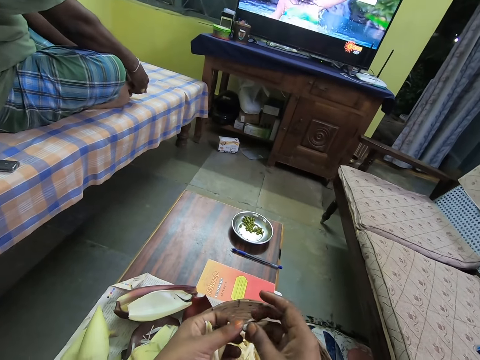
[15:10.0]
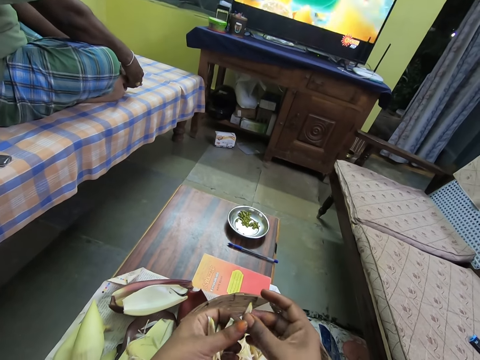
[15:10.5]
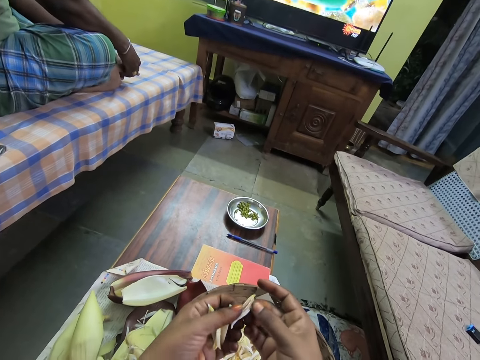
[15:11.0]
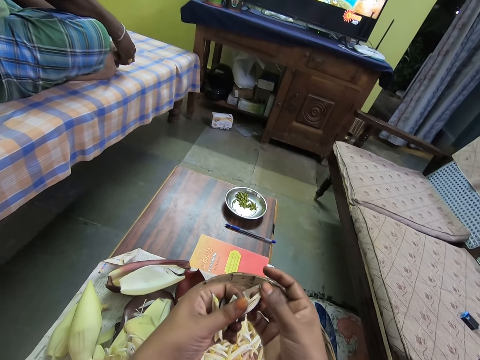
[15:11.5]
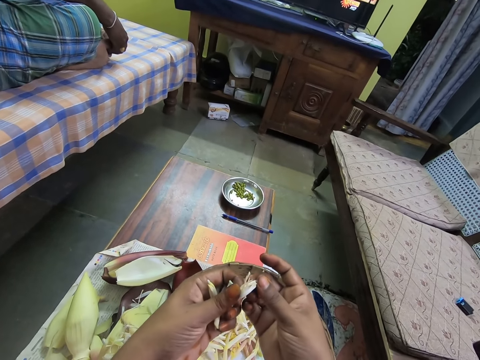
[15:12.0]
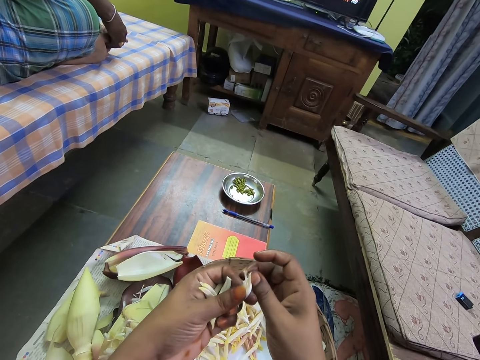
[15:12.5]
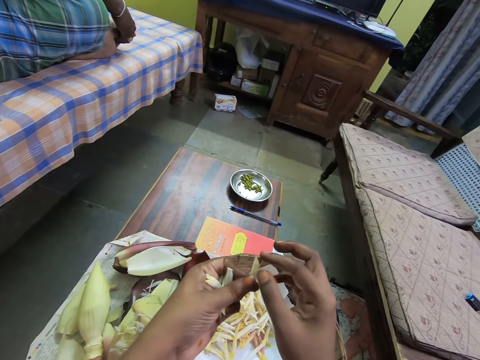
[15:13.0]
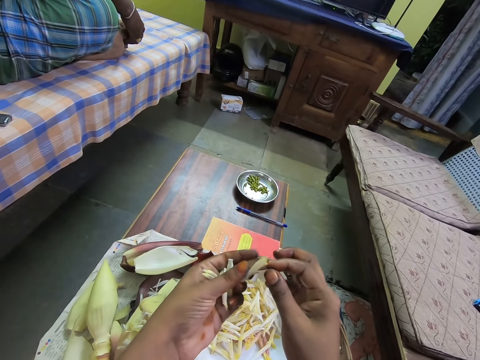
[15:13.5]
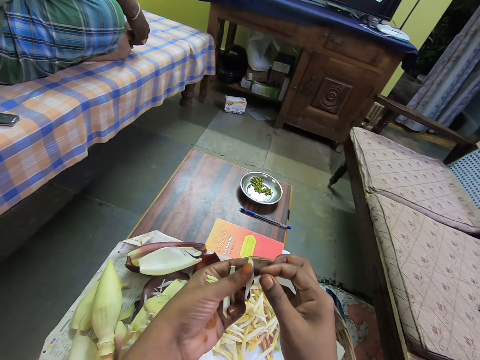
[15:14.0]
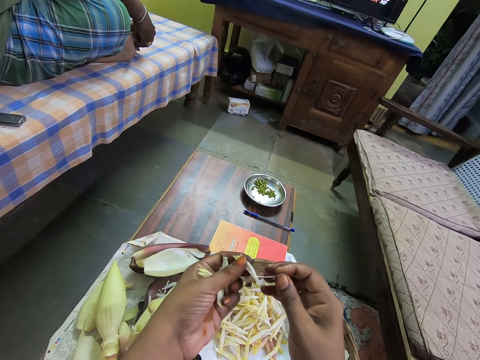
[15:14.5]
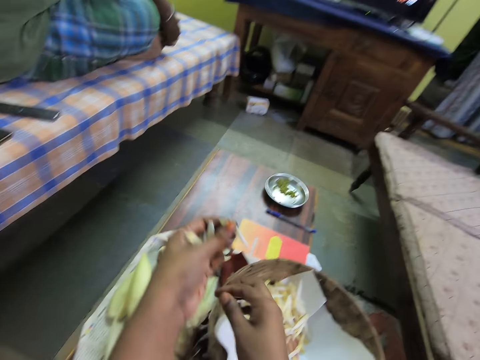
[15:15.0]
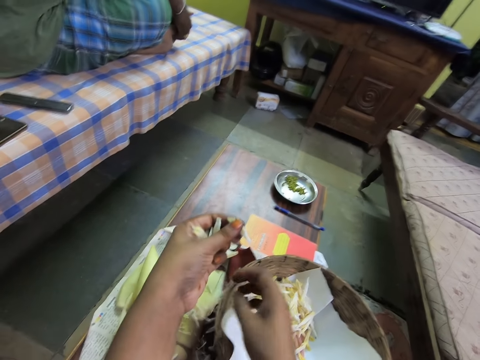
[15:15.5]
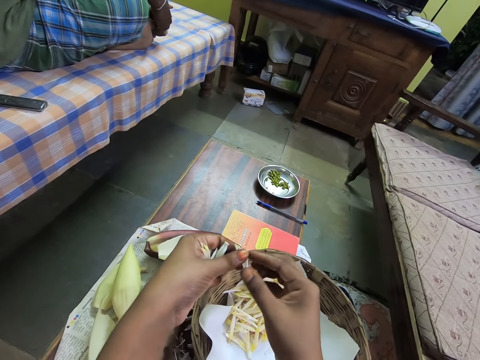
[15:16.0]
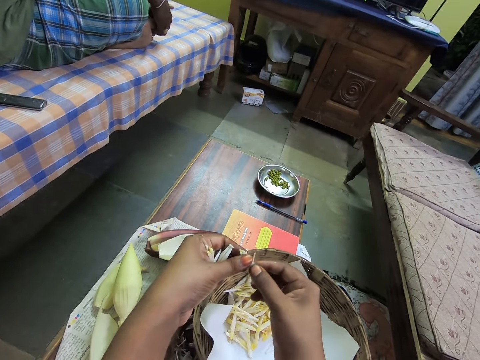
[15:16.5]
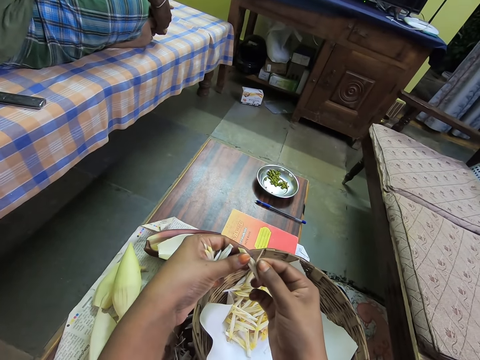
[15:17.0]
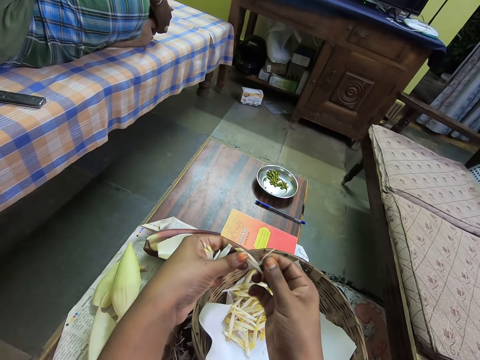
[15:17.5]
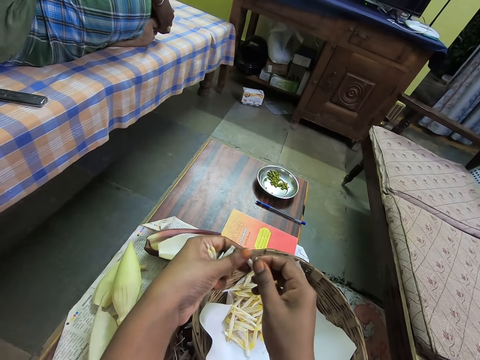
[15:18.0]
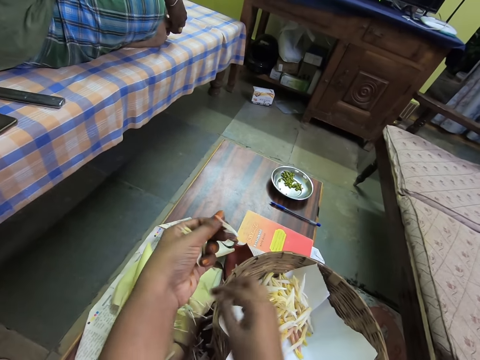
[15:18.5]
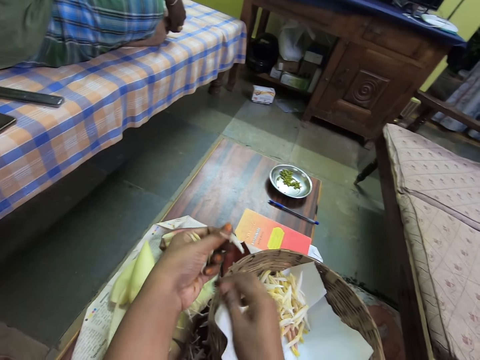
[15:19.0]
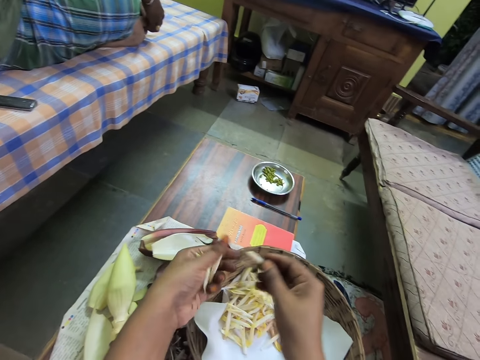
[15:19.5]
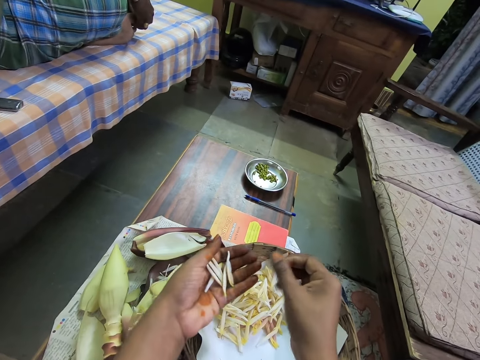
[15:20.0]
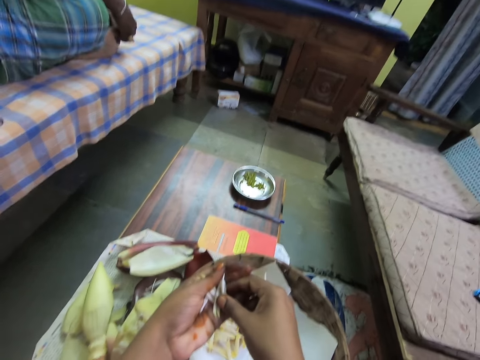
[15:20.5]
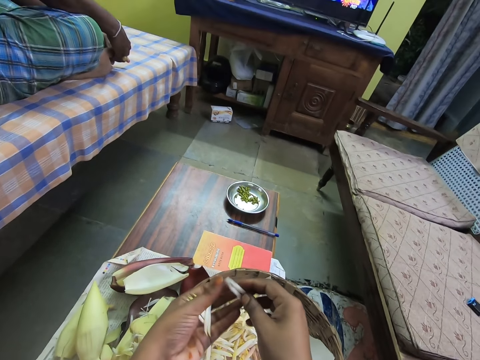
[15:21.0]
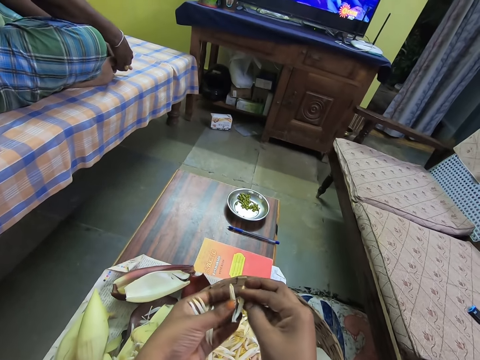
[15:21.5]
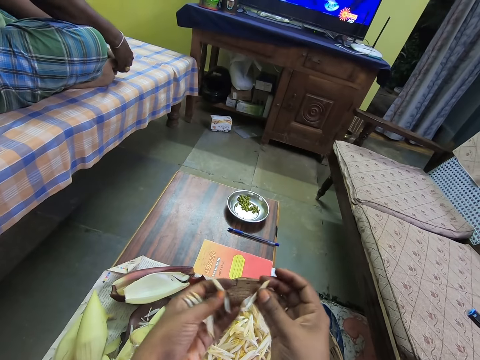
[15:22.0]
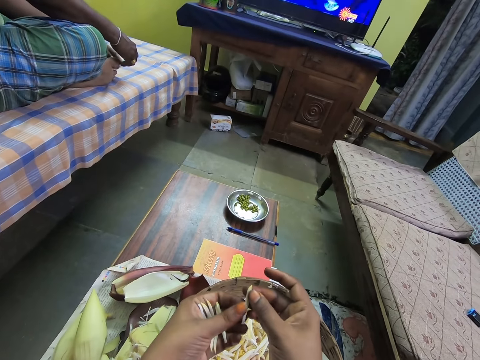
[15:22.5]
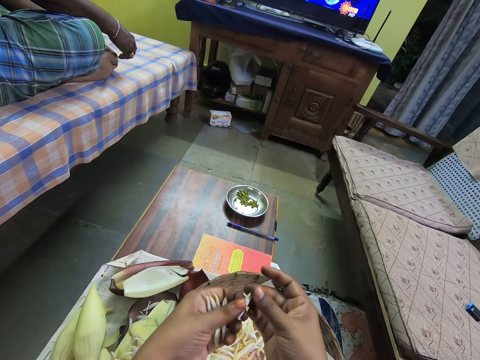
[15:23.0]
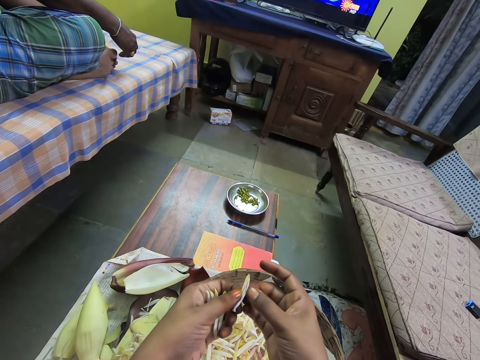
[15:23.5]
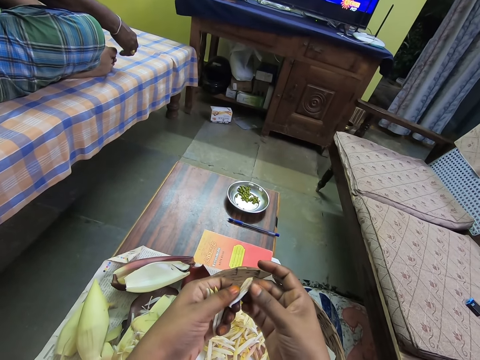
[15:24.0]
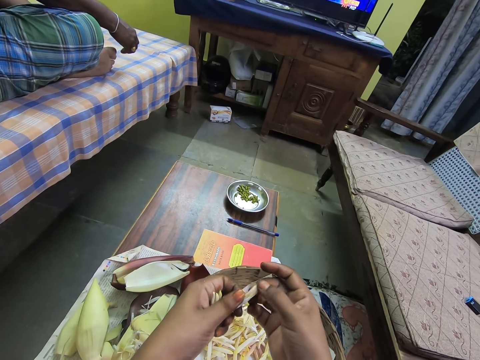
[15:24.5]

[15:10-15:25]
The camera wearer peels the flower bud with both hands. She drops a filament or the banana petals on the table with her right hand. She scratches inside of the banana petals. She drops the flower bud in the basket with her right hand. She picks up a flower bud with her right hand. She peels the flower bud with both hands.

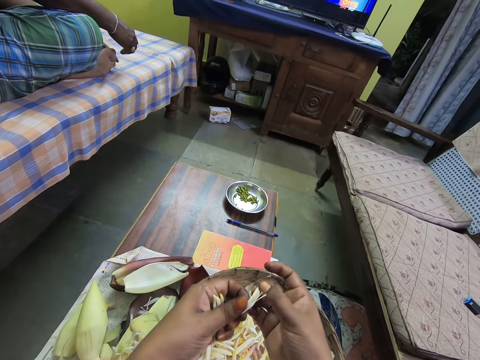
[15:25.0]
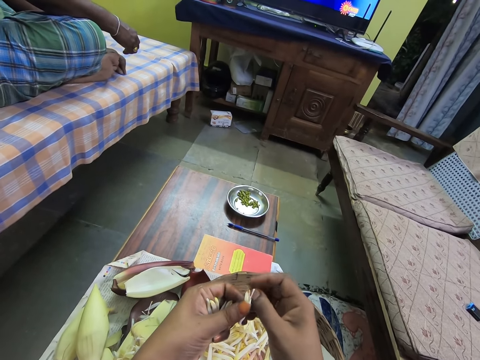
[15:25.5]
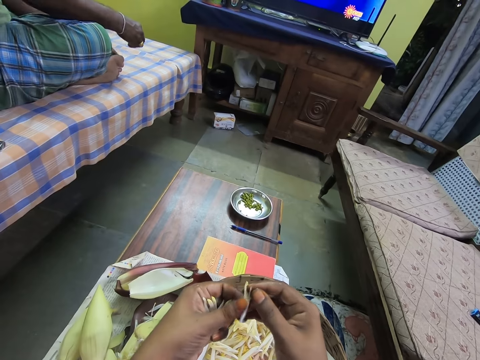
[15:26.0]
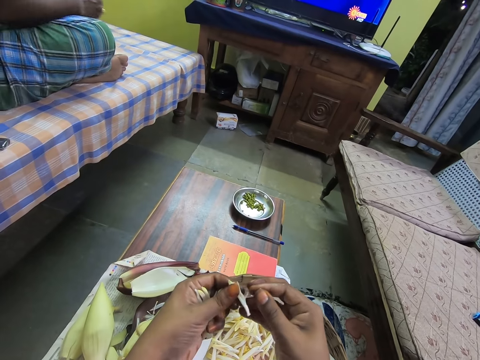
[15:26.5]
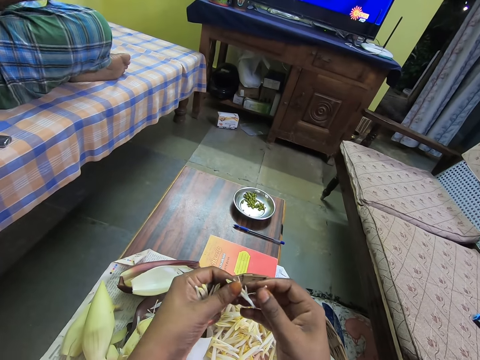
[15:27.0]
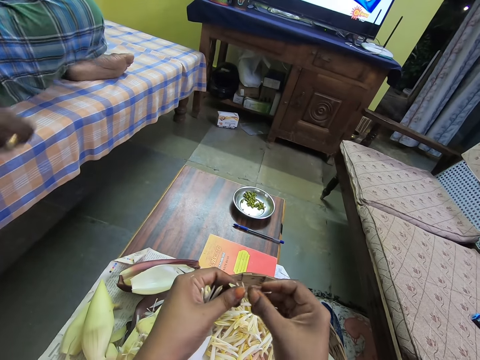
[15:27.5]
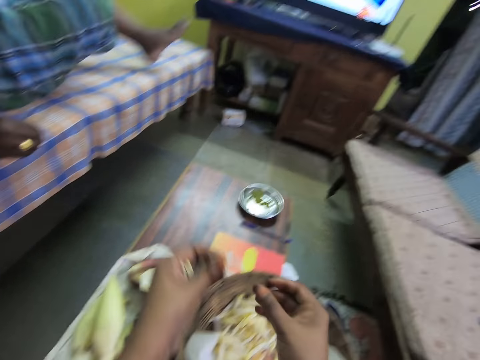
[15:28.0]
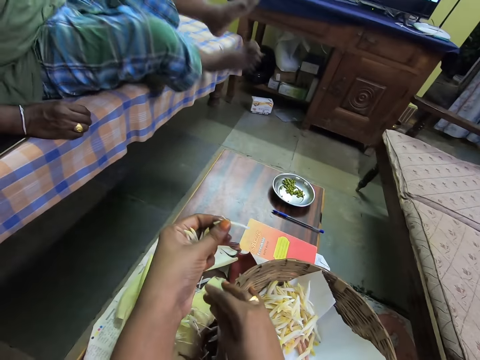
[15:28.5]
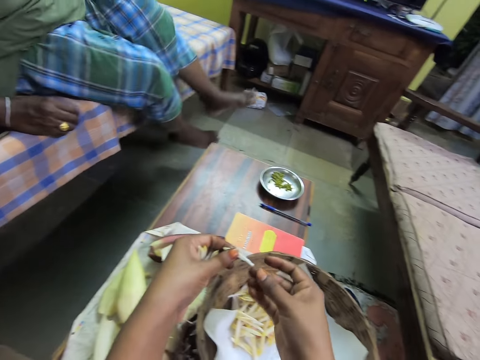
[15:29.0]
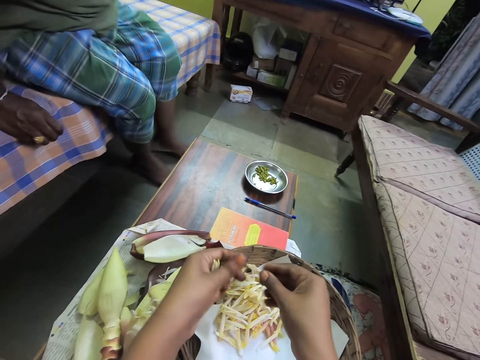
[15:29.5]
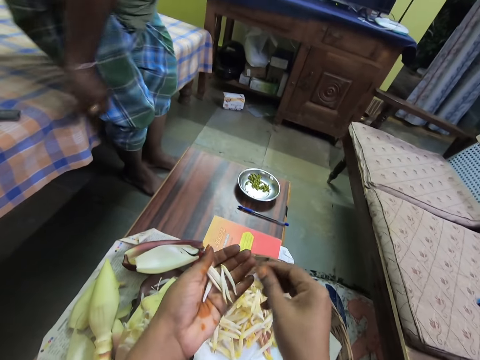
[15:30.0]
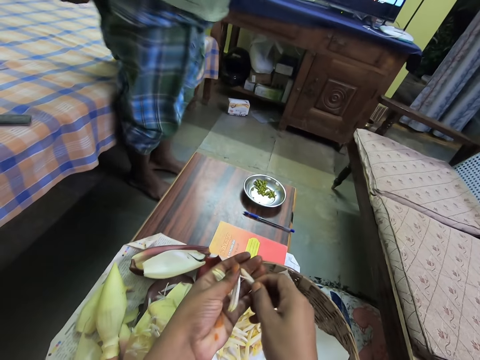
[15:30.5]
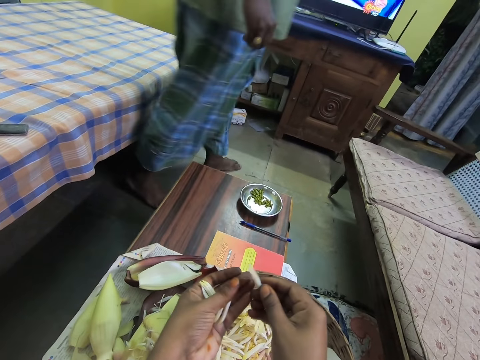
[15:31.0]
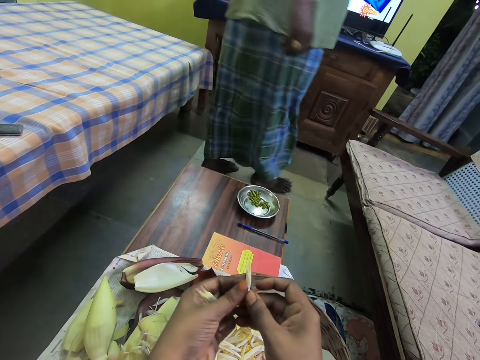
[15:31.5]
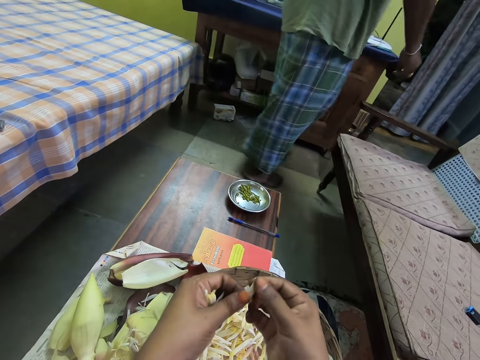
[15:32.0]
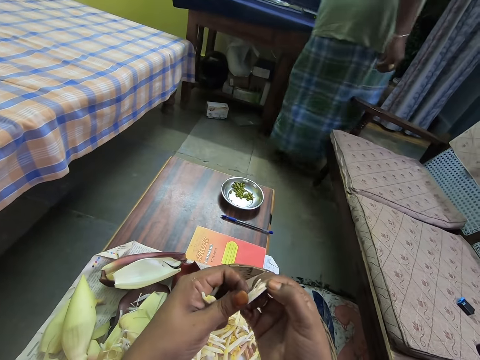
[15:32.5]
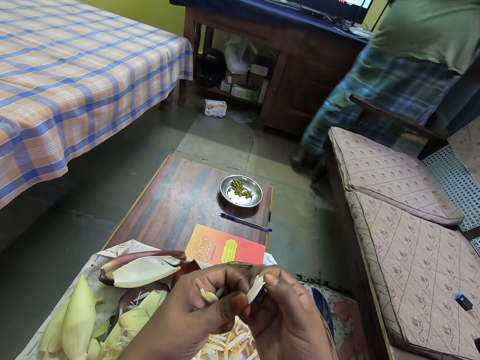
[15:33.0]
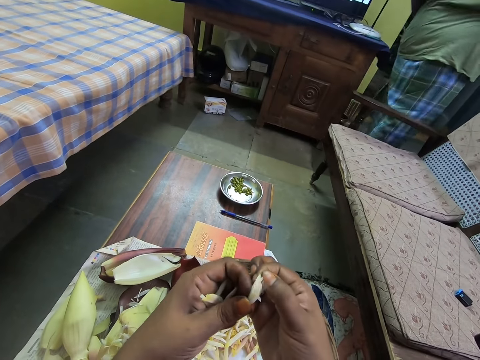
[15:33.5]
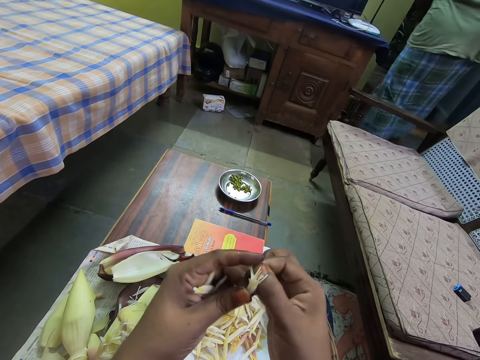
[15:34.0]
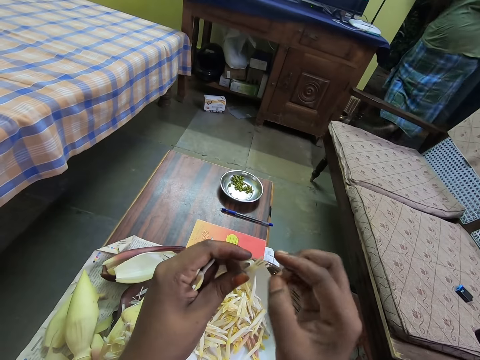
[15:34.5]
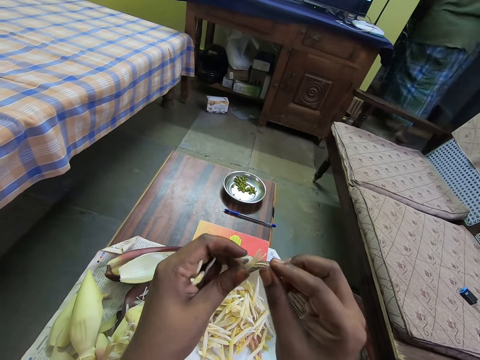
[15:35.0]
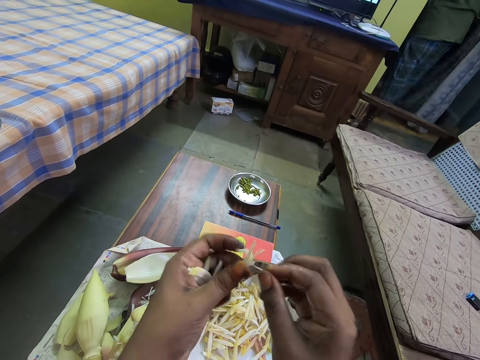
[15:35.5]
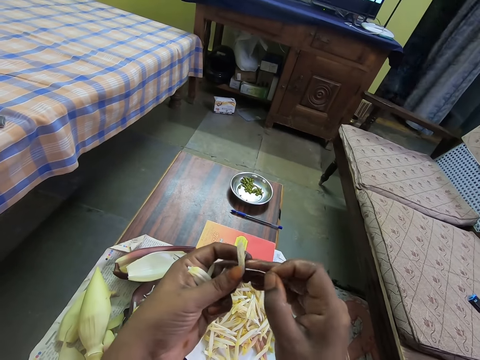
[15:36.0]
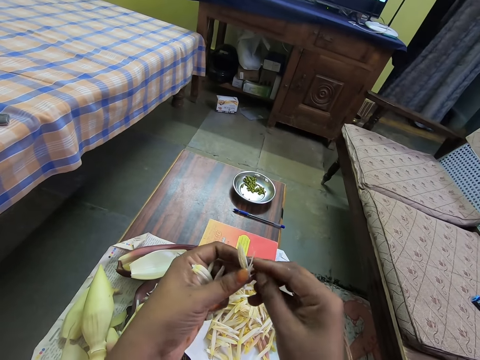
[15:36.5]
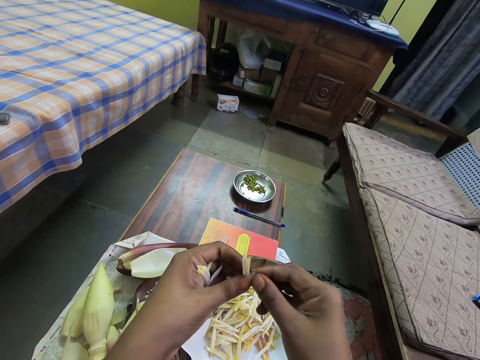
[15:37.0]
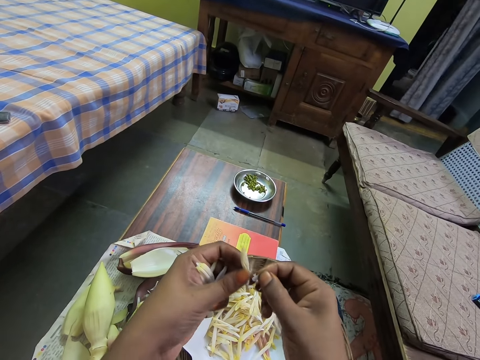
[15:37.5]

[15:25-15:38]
The camera wearer drops a filament on the table with her right hand. The man stands up from a bed. The camera wearer drops the flower bud in the basket with her right hand. She picks up a flower bud with her right hand. She peels the flower bud with both hands.
